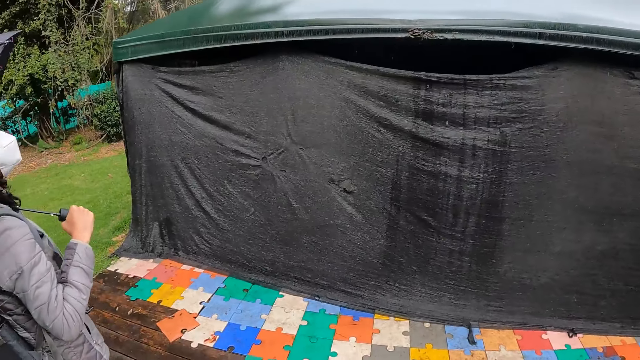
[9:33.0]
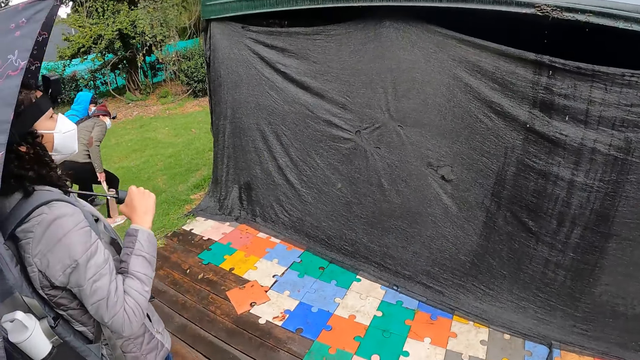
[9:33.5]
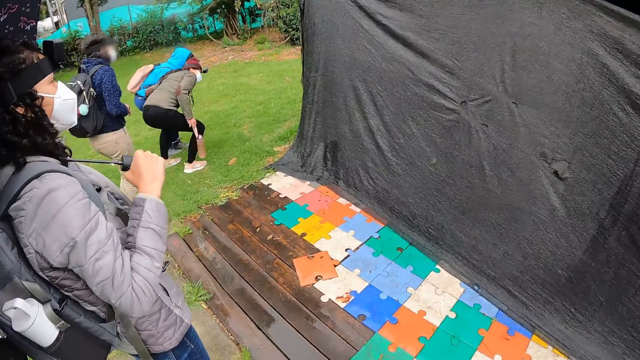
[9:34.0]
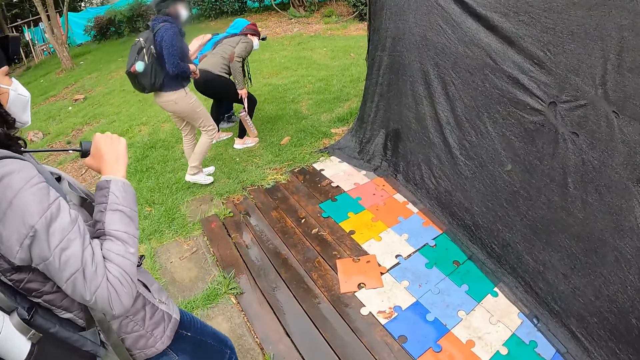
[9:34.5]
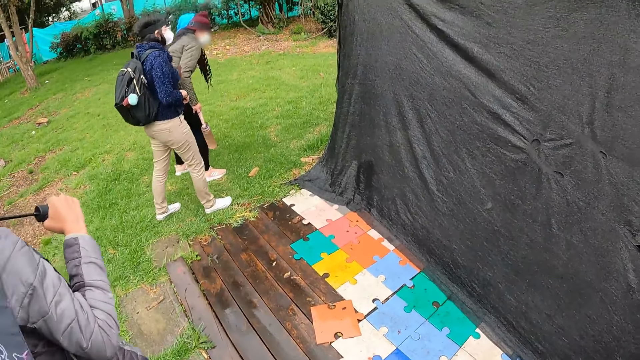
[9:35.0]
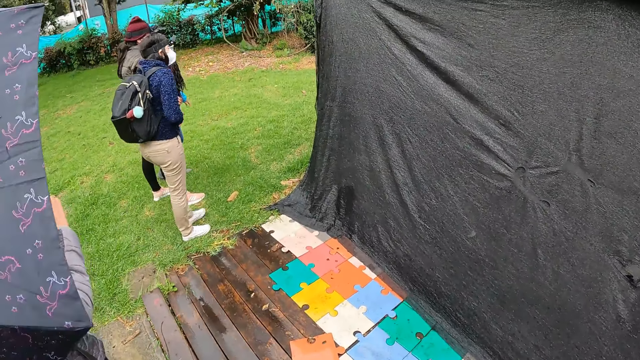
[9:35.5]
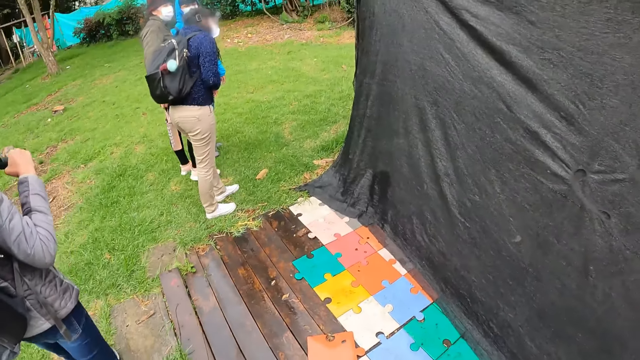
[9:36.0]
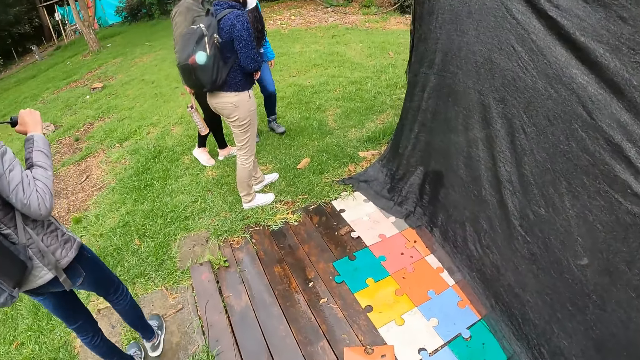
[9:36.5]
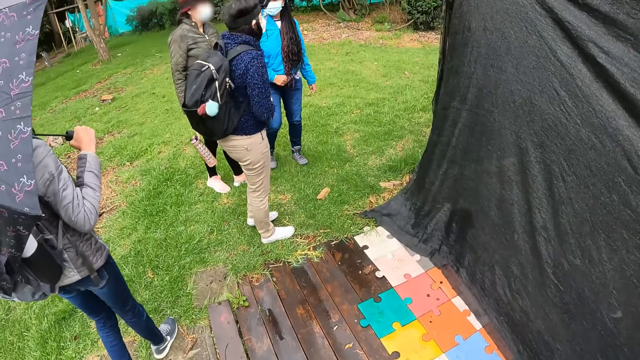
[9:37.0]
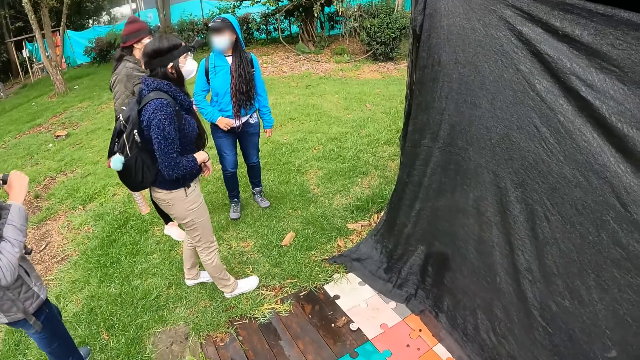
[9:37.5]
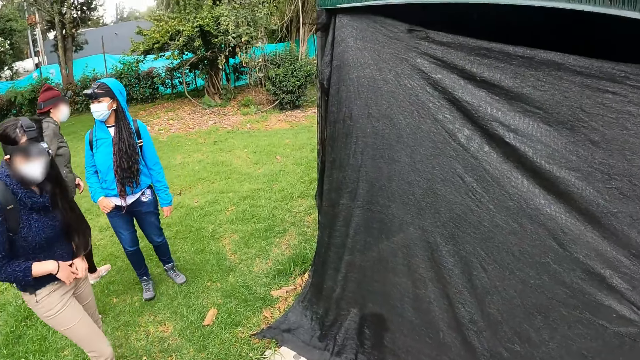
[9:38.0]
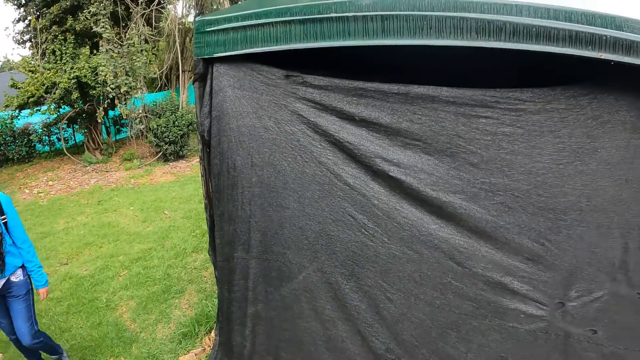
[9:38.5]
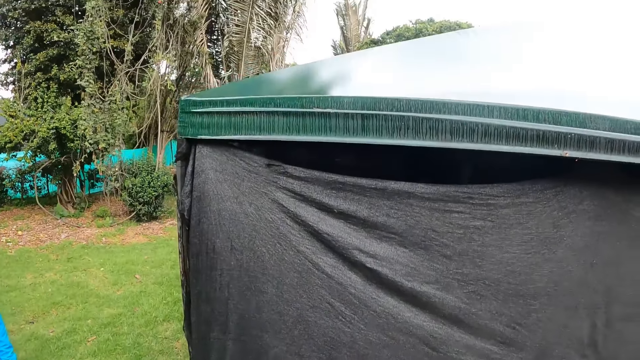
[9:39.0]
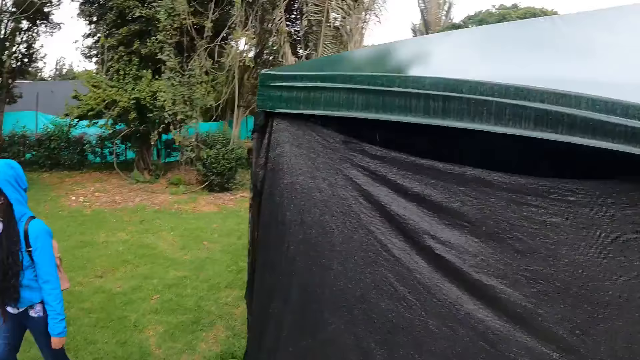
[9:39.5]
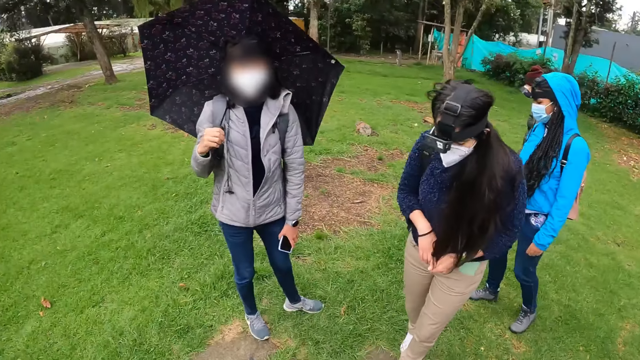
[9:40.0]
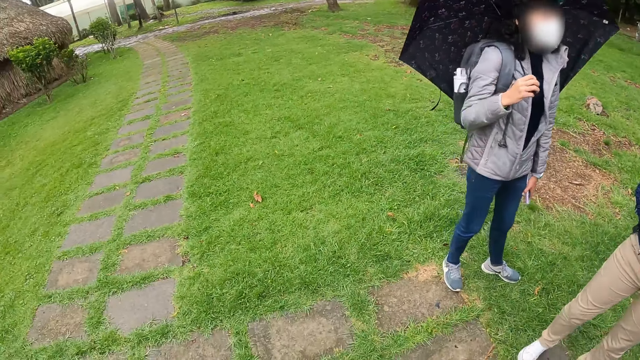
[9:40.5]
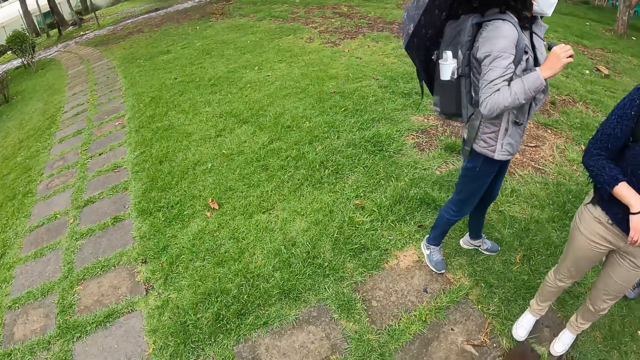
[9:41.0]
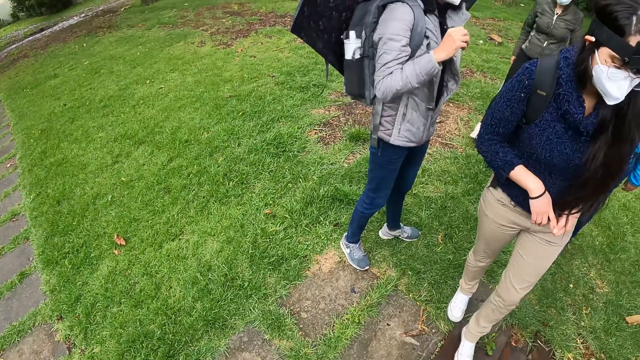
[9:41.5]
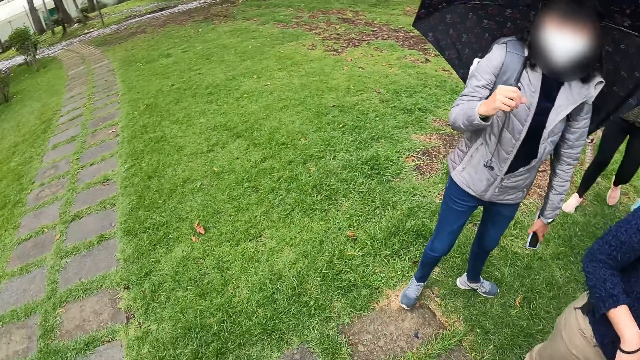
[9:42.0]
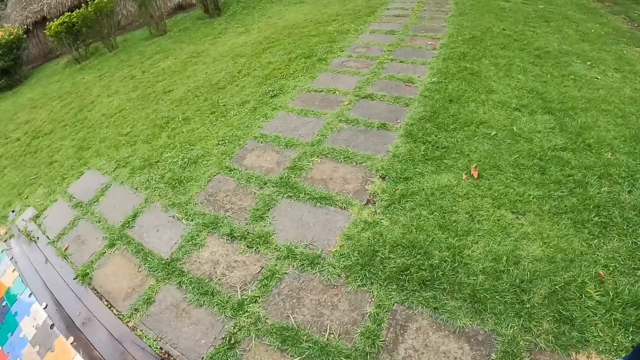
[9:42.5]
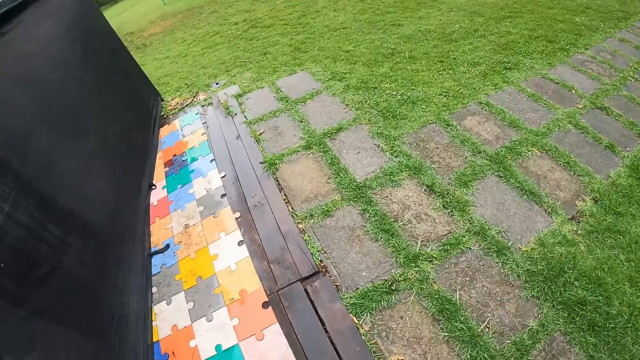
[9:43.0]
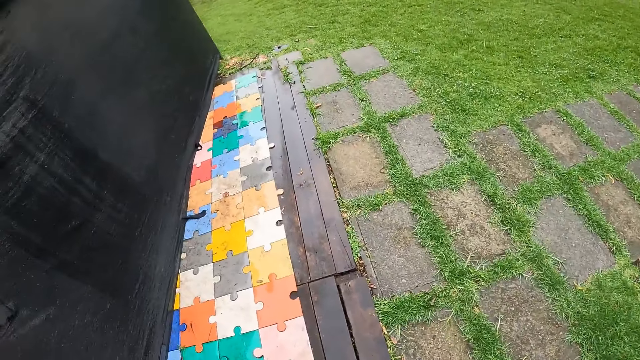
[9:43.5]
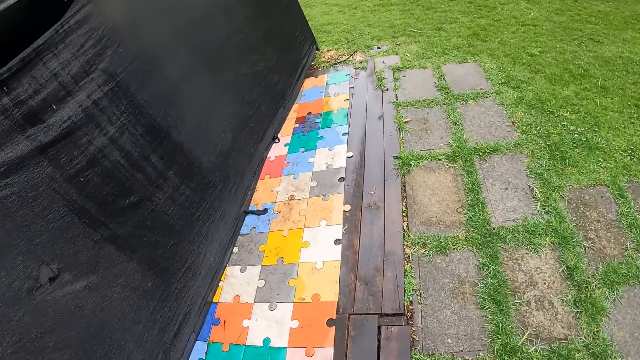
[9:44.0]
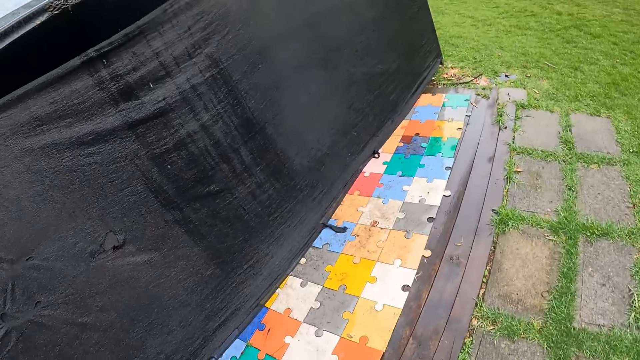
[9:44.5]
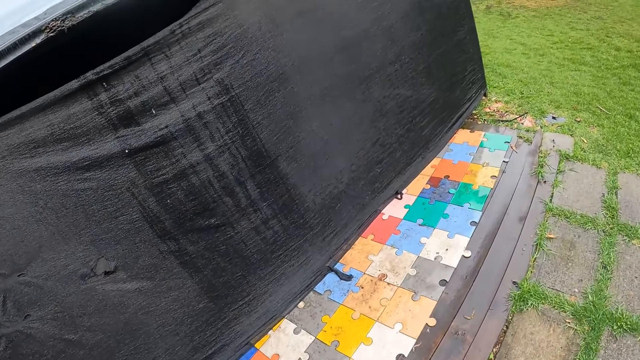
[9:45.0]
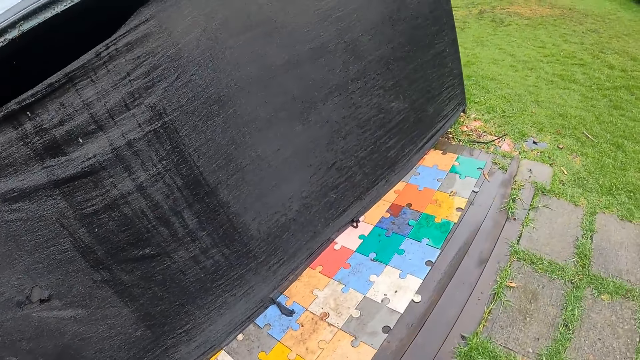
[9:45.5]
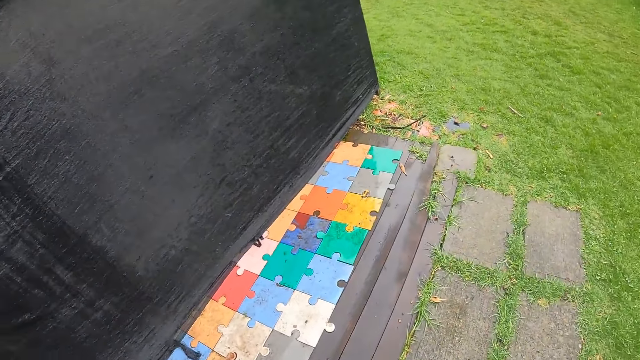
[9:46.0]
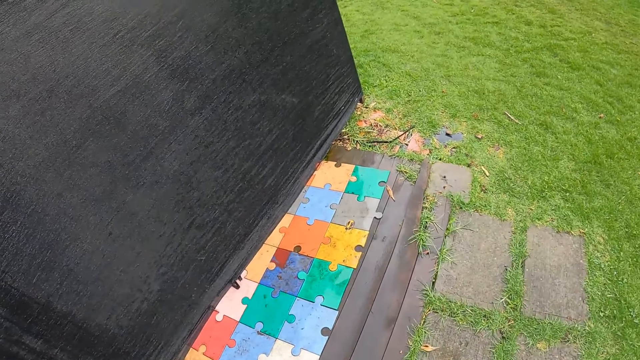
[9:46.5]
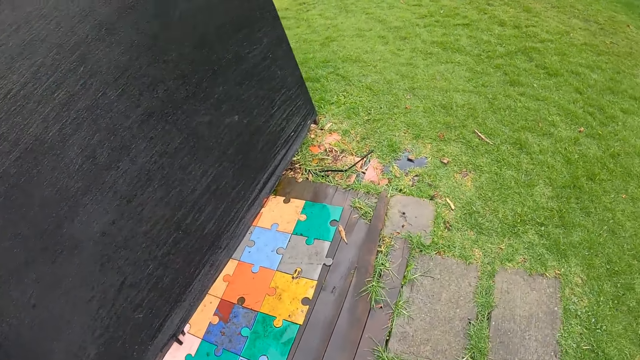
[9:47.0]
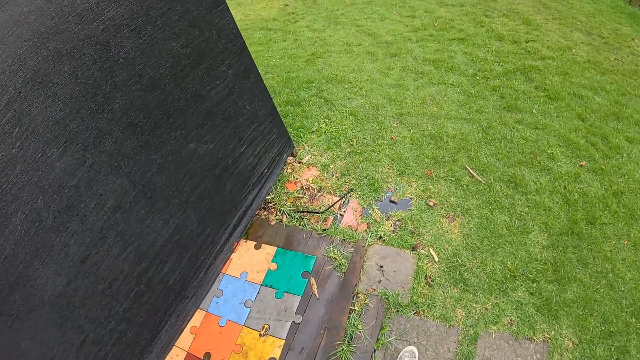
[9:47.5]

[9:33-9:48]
A woman and another woman bend down. The camera wearer walks around. The woman and the other woman stand upright. The camera wearer looks at the tent. They look at a lady. They look around. They look at the tiles. They walk around.

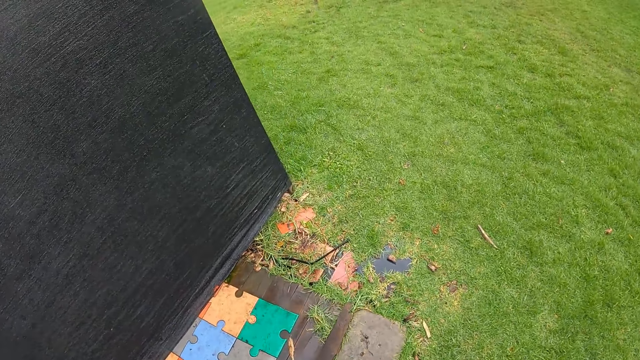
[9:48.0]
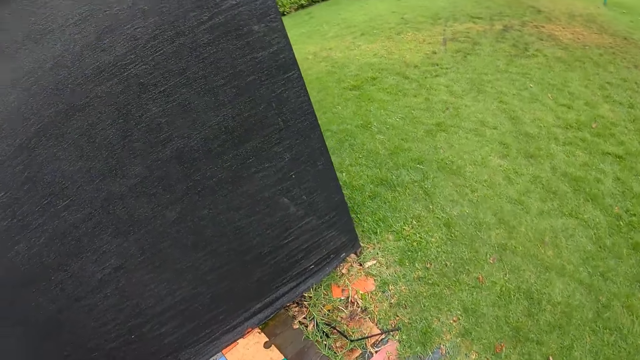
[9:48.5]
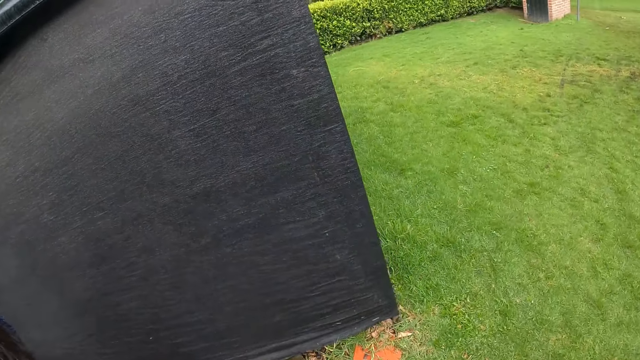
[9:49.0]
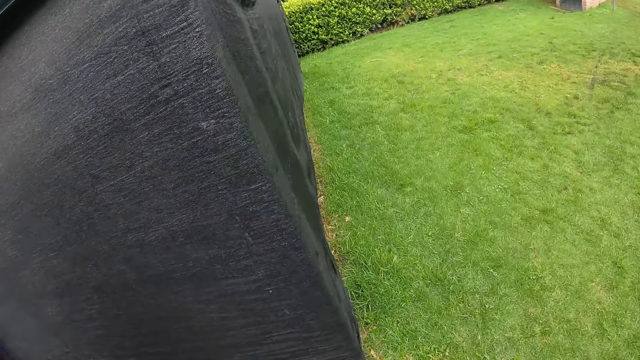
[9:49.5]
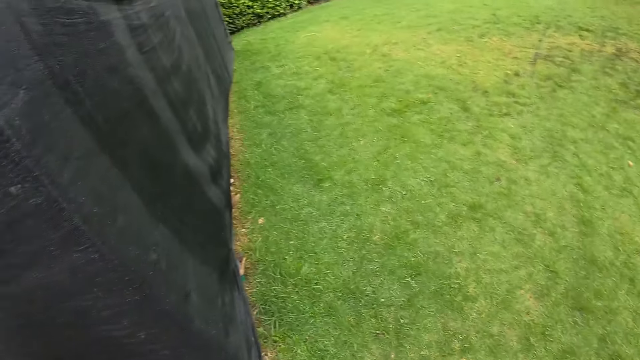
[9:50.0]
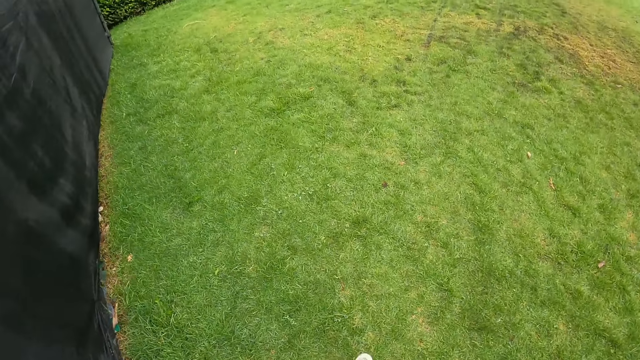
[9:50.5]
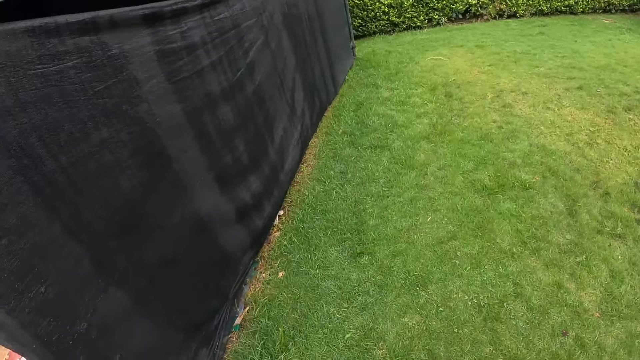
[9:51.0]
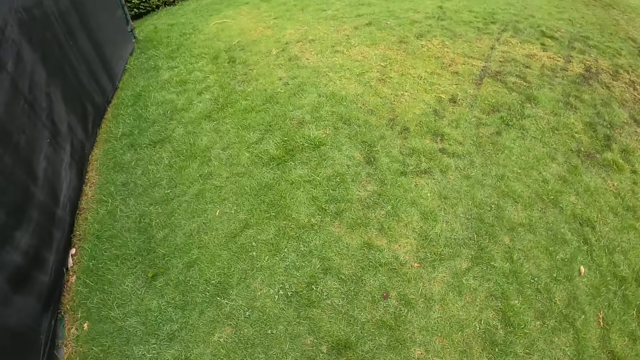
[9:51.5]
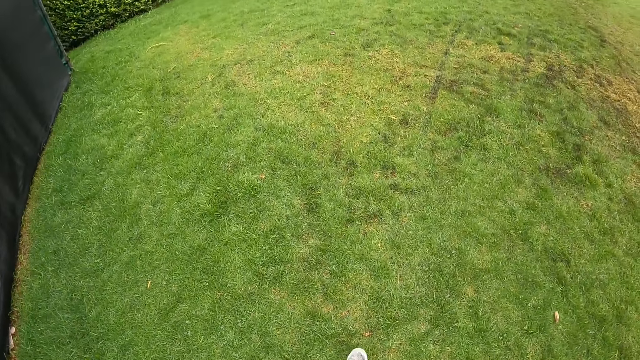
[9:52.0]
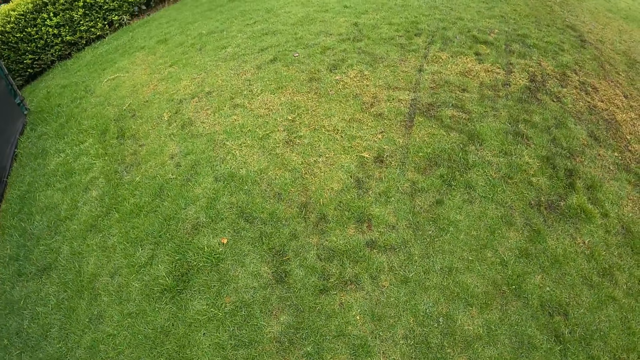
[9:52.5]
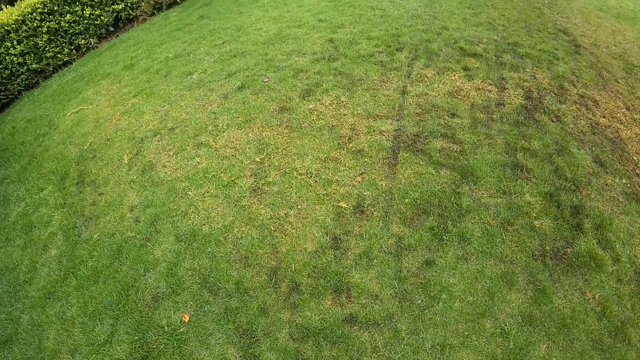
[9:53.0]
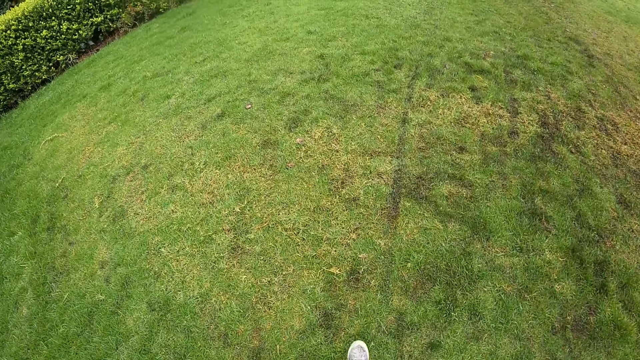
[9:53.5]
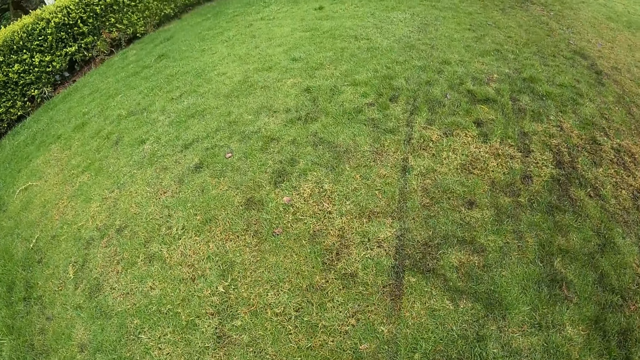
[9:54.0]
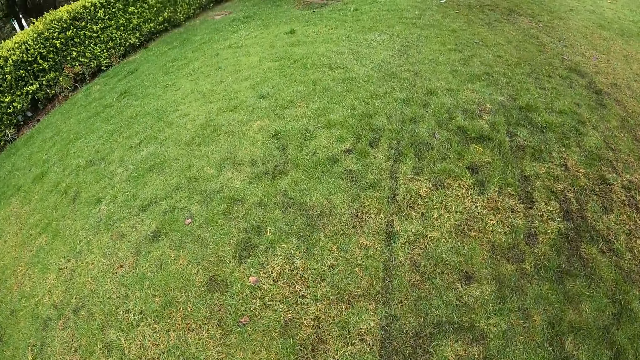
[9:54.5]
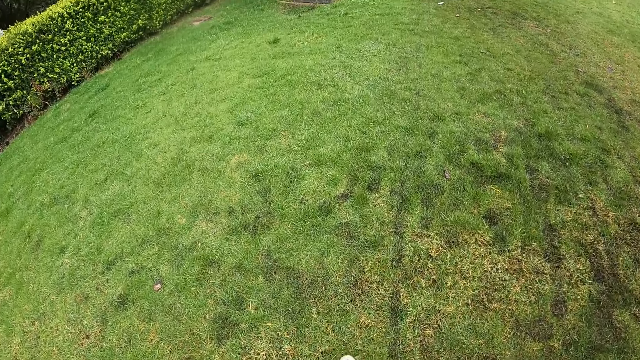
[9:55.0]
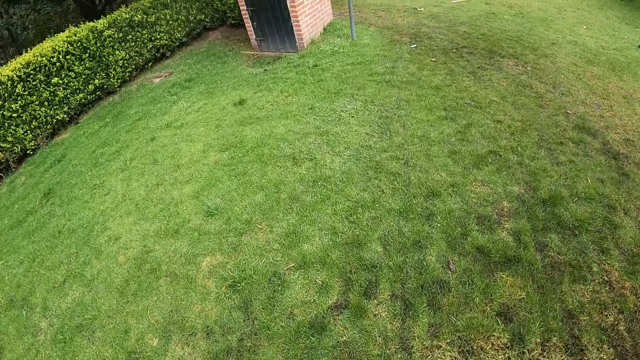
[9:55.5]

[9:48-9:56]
The camera wearer walks on the lawn.
